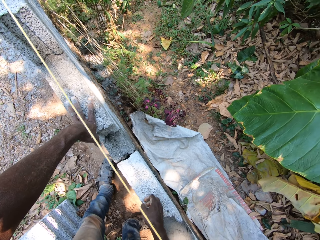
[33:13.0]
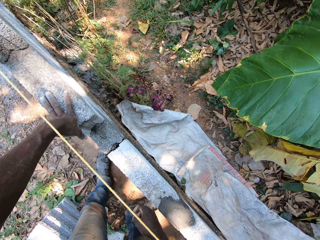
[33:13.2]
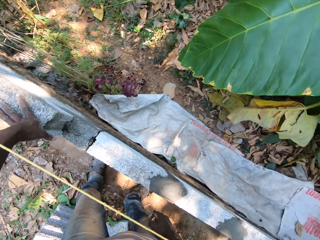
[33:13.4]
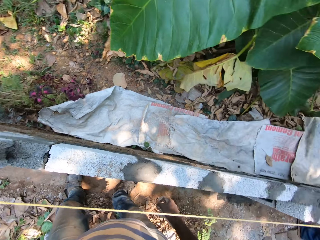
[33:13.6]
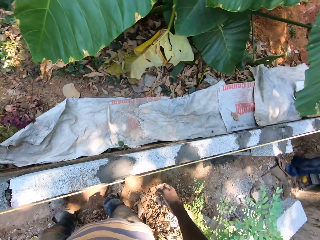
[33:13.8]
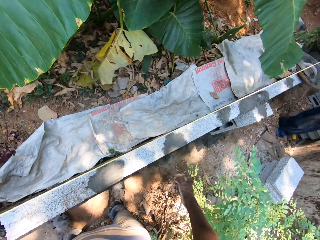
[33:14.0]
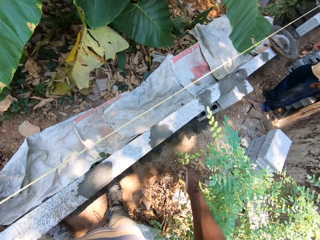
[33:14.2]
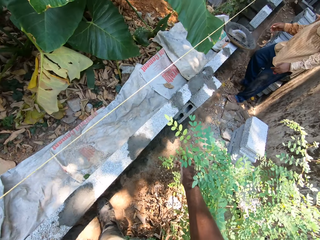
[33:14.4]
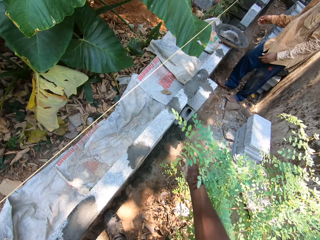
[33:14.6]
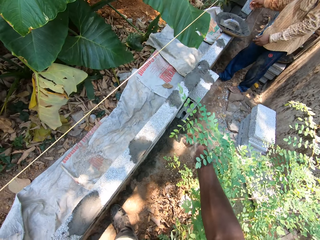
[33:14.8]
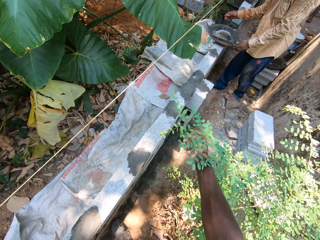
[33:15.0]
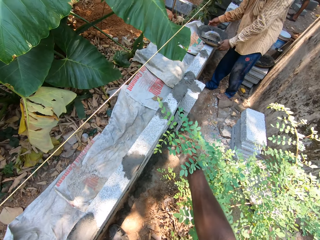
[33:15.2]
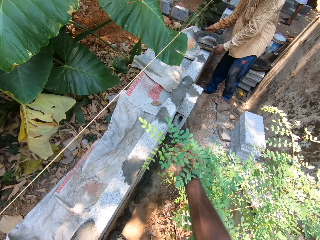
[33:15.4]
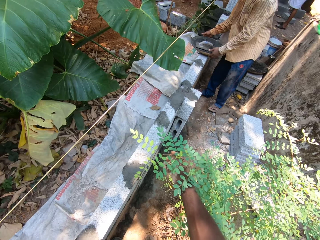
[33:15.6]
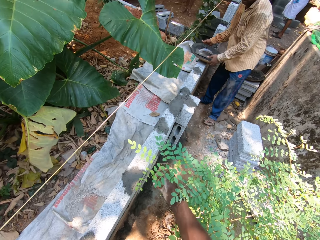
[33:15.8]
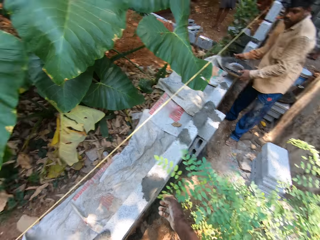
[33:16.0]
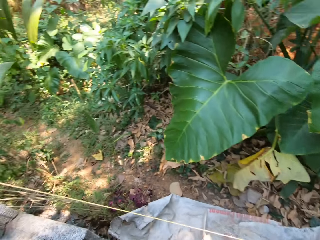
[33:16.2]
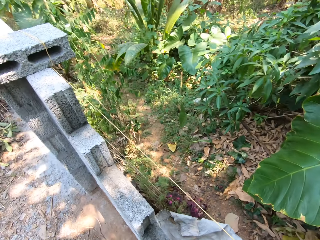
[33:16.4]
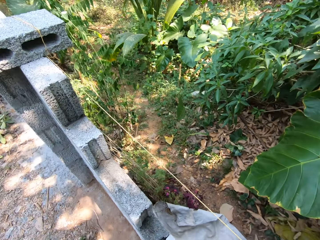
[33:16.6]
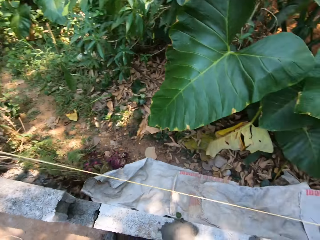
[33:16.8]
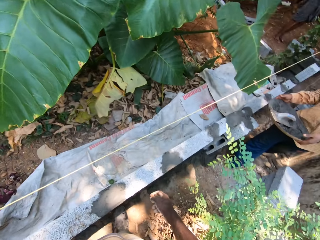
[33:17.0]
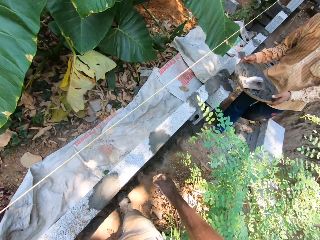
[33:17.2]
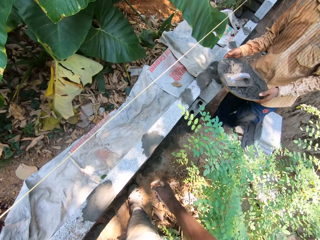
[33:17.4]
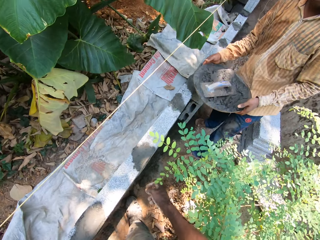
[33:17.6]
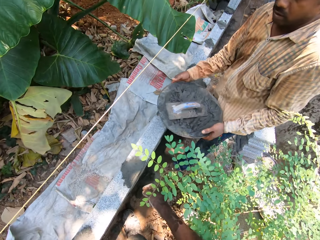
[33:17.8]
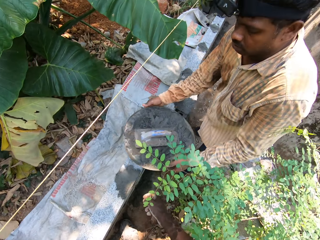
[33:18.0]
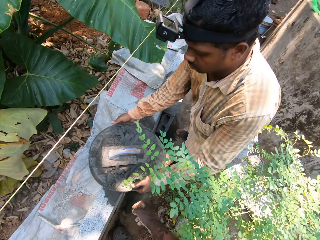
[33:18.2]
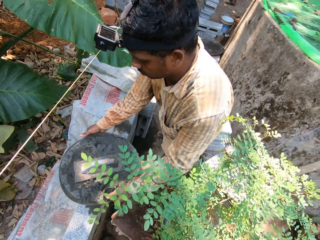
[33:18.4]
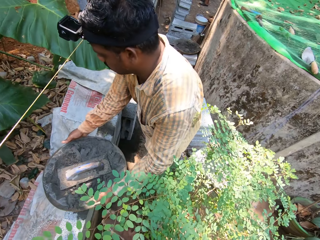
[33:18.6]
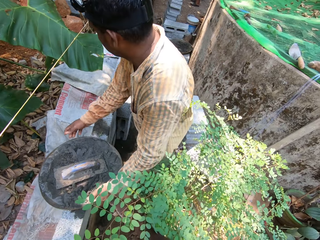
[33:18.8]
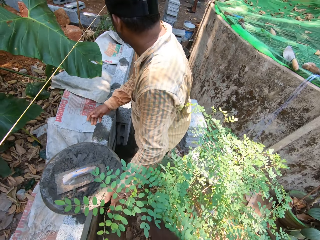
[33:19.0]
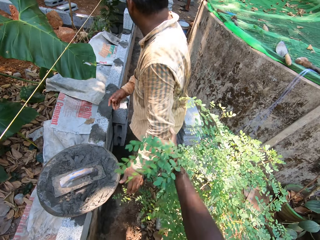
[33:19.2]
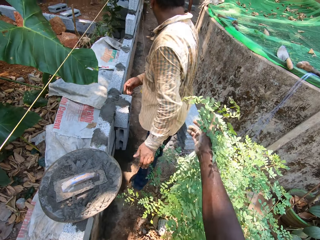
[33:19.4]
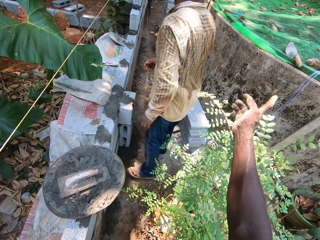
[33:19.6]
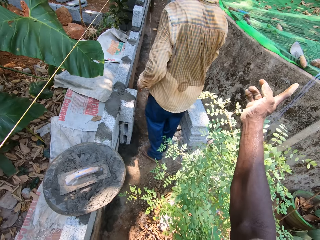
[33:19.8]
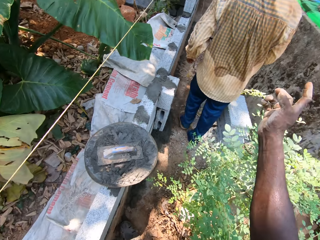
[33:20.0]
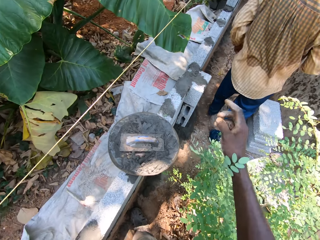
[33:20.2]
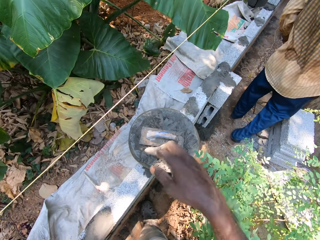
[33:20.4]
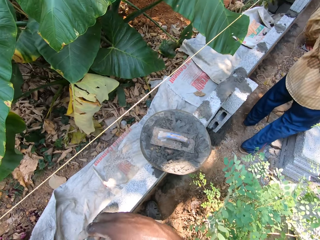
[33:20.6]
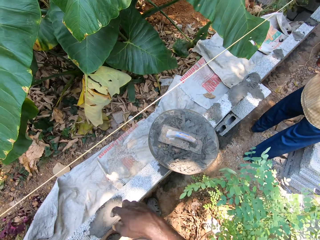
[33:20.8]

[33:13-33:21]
The camera wearer interacts with the man. The man picks up an aluminum bowl from the wall with both hands. The camera wearer interacts with the man. The man places the aluminum bowl onto the wall. The camera wearer stretches his right hand. He lowers his right hand.

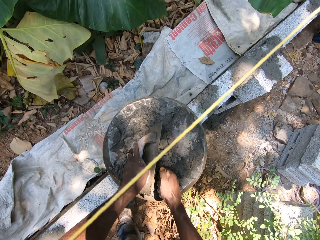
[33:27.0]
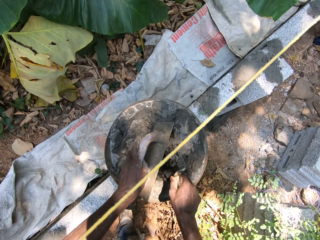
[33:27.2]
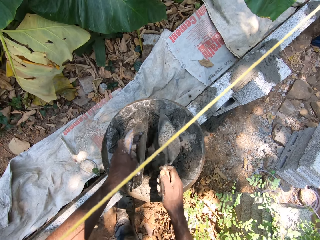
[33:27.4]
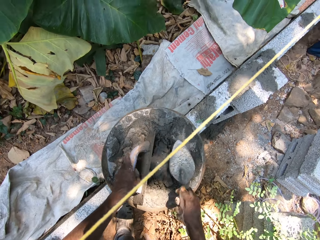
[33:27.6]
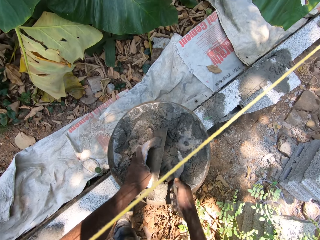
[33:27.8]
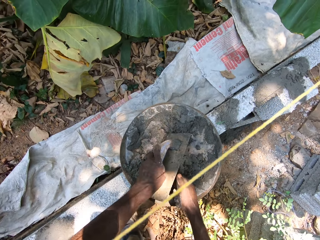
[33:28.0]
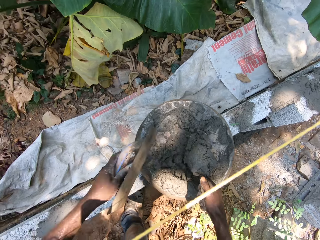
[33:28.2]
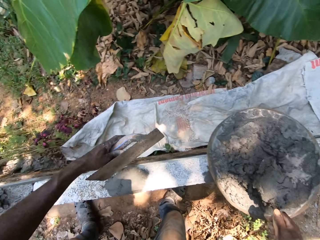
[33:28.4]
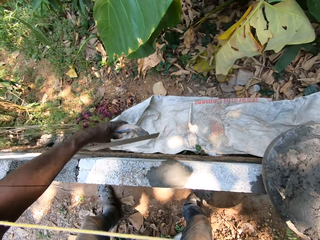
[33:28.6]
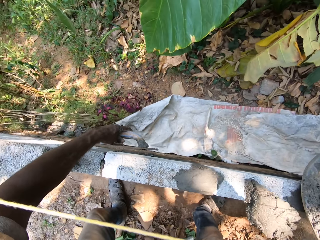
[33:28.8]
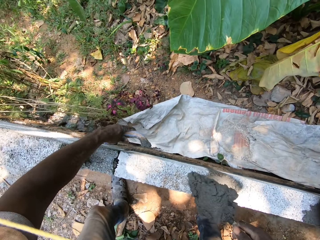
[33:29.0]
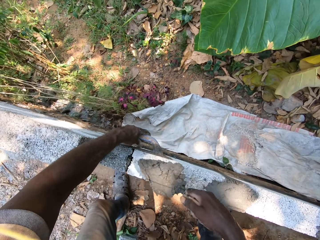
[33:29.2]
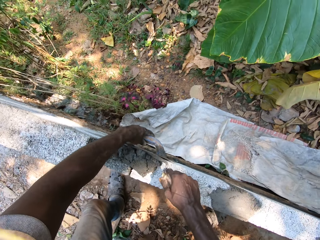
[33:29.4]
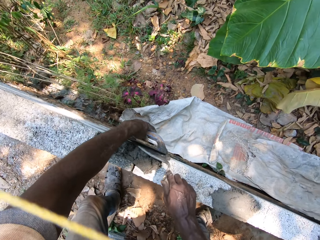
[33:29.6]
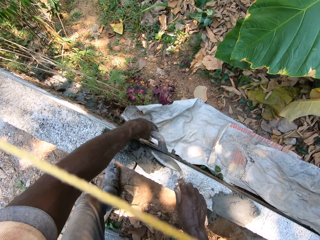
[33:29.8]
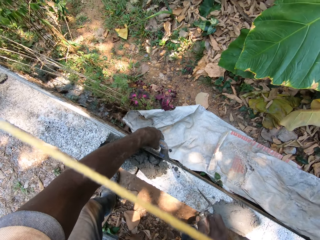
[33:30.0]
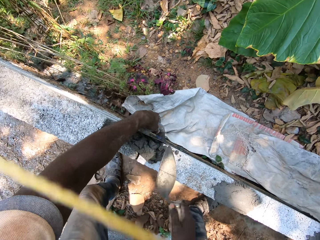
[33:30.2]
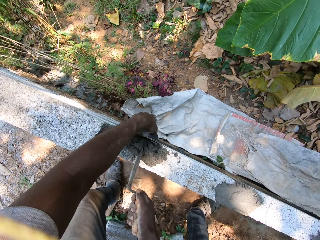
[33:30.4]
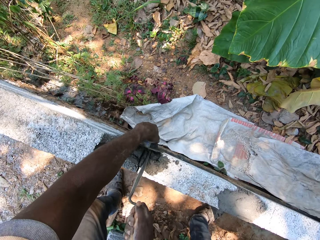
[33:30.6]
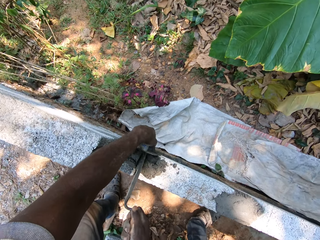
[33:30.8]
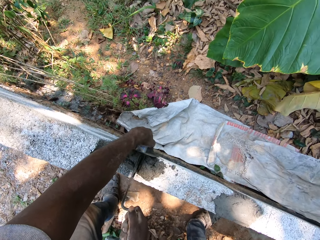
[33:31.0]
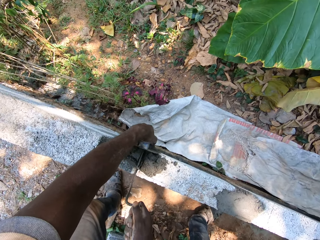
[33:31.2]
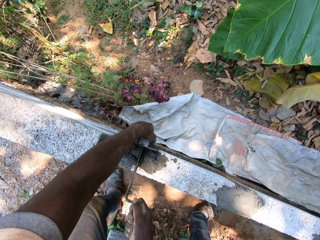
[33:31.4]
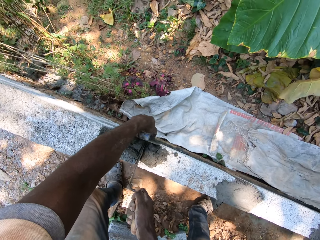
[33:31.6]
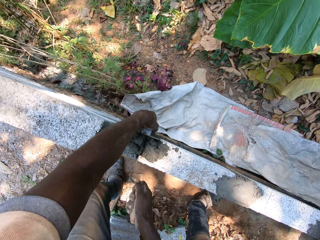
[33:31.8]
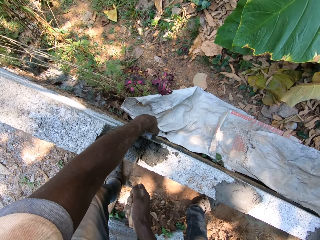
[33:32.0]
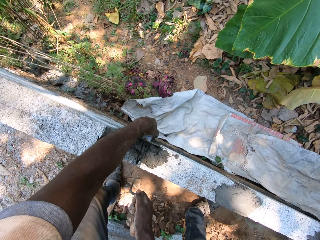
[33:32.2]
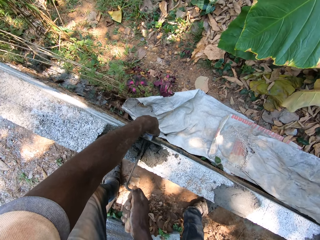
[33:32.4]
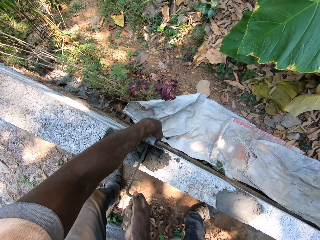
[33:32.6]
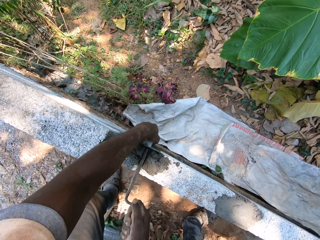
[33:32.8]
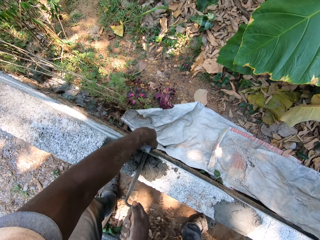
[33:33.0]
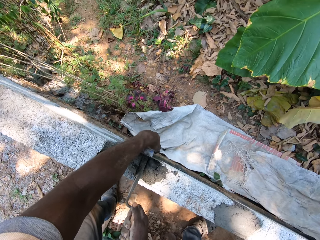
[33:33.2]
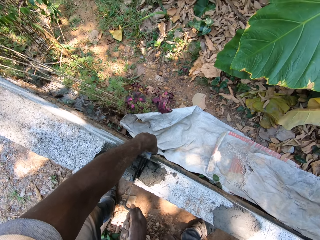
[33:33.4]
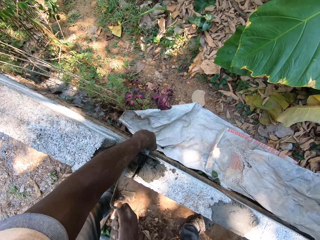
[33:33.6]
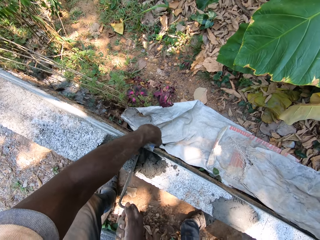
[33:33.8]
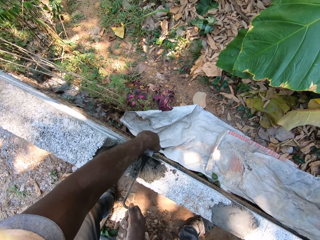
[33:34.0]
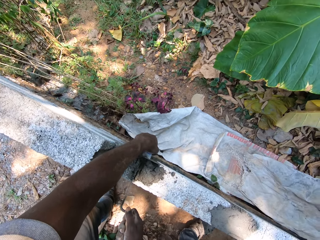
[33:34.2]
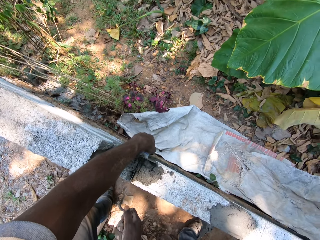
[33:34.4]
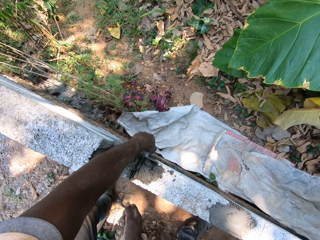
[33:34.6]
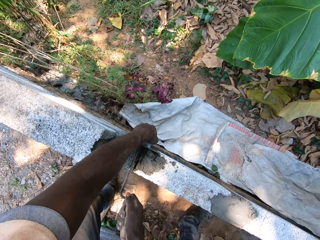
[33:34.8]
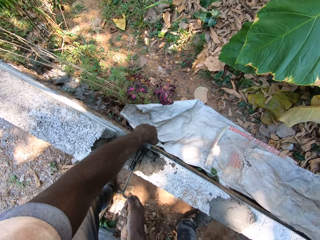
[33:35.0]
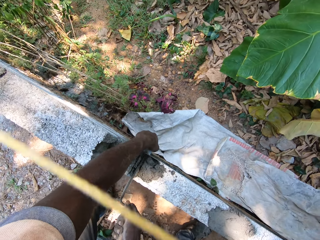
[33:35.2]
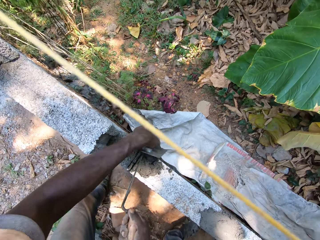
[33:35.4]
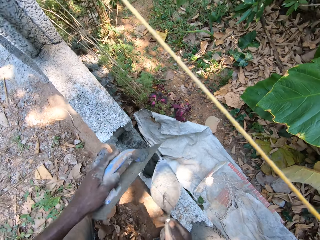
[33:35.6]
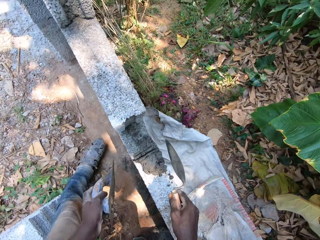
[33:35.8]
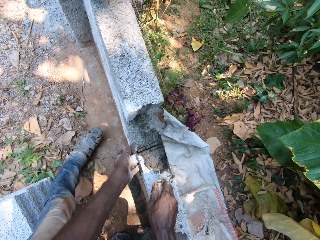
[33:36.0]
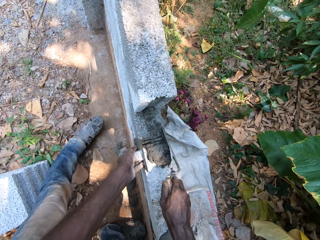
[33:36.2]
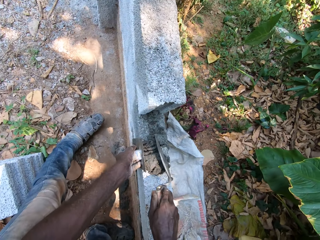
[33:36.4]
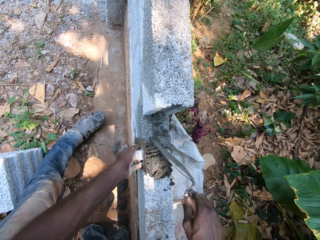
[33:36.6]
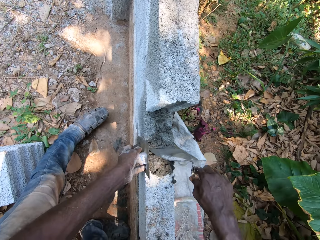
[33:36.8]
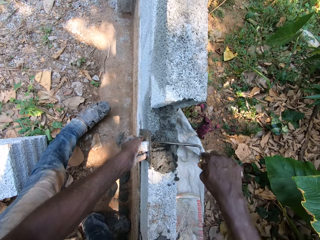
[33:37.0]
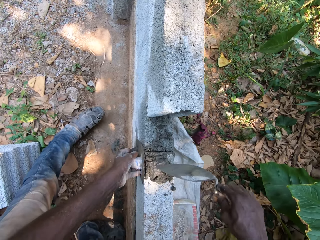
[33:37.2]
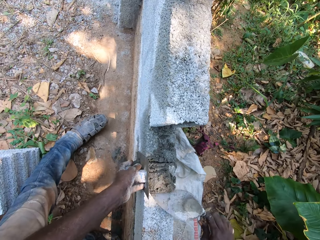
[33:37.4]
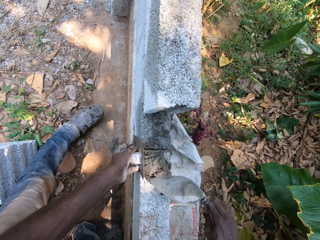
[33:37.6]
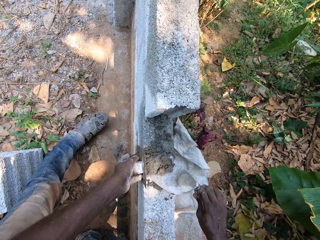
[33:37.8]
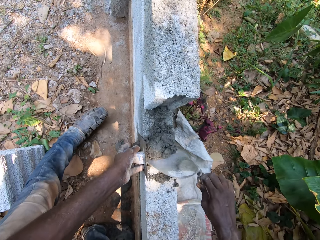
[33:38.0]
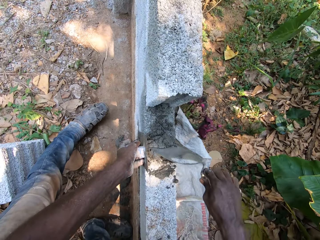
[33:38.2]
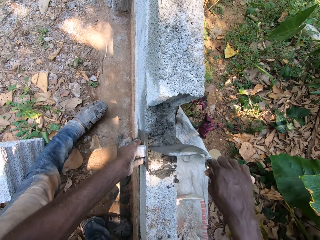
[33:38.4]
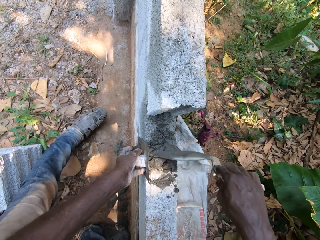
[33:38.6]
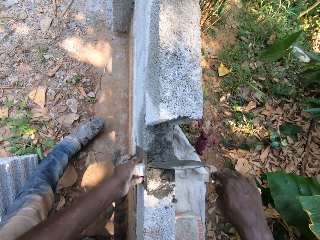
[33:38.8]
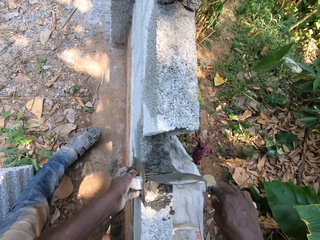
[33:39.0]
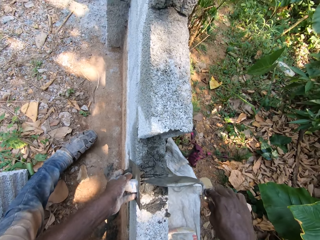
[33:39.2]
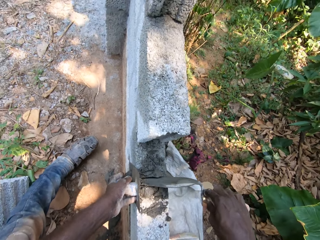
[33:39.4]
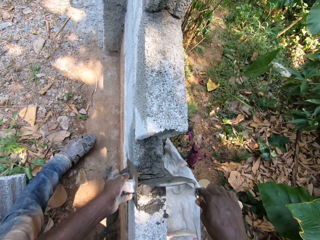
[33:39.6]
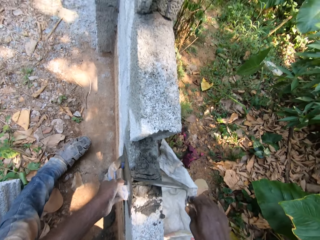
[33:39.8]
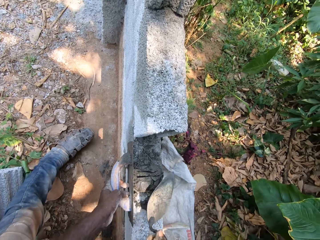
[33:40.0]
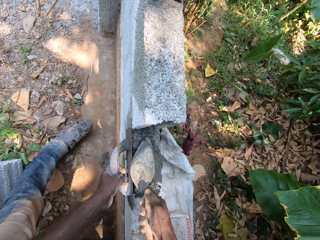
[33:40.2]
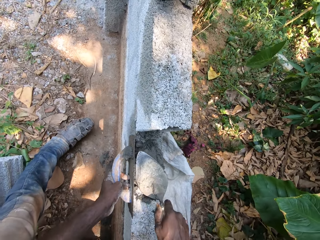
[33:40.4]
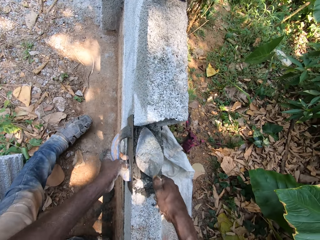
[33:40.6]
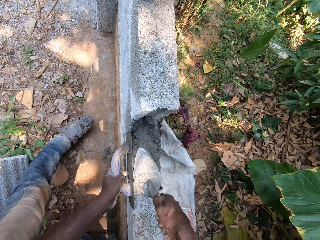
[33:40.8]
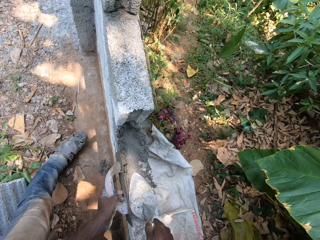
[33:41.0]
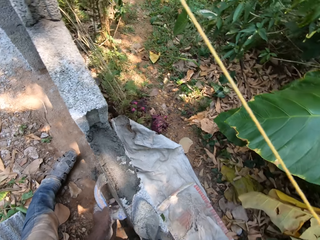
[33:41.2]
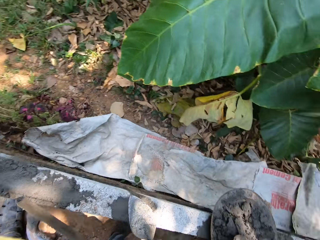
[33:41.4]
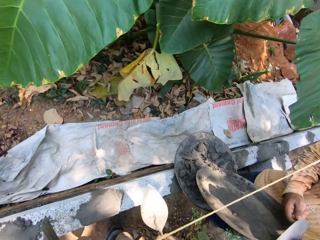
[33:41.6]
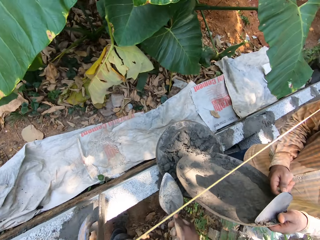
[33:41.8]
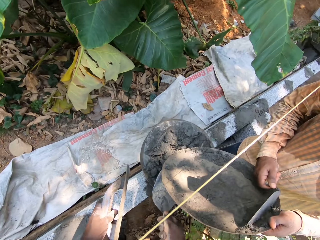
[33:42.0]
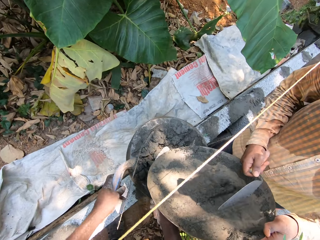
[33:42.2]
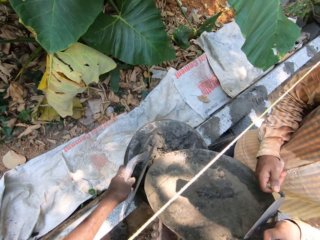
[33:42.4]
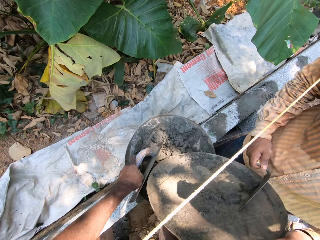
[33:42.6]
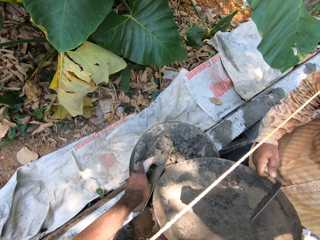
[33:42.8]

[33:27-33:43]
The camera wearer scoops mortar from the aluminum bowl with the brick trowel in his right hand. He pours the mortar onto the wall, between the stones. He smoothens the mortar onto the wall with the plastering trowel in his left hand. He adjusts the mortar on the wall with the brick trowel in his right hand. He smoothens the mortar onto the wall with the plastering trowel in his left hand. The man scrapes mortar from another aluminum bowl in his left hand into the aluminum bowl on the wall with a brick trowel in his right hand. The camera wearer scoops mortar.
